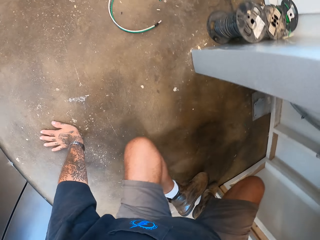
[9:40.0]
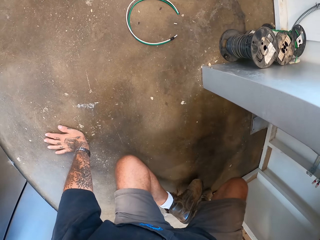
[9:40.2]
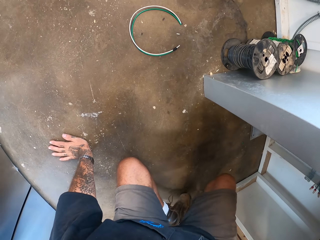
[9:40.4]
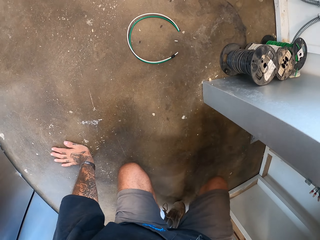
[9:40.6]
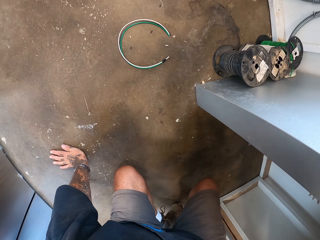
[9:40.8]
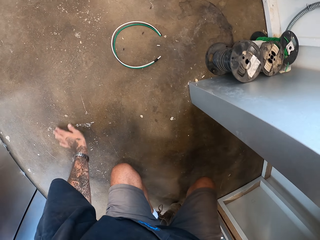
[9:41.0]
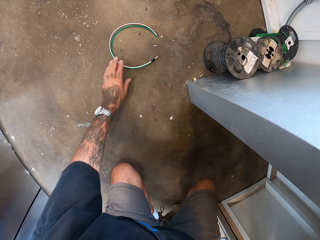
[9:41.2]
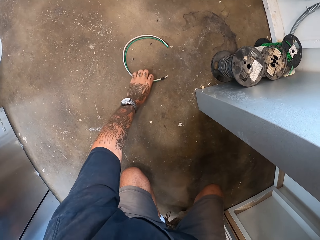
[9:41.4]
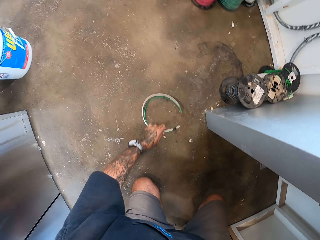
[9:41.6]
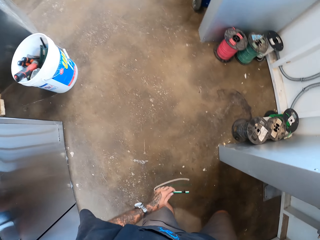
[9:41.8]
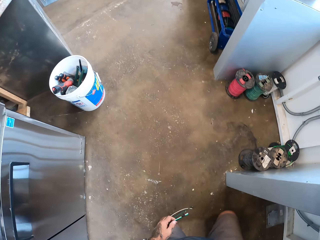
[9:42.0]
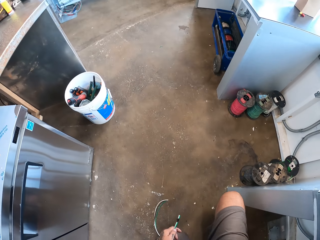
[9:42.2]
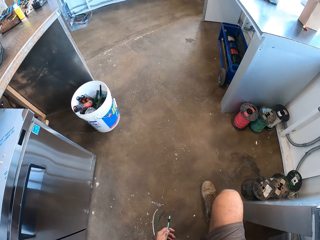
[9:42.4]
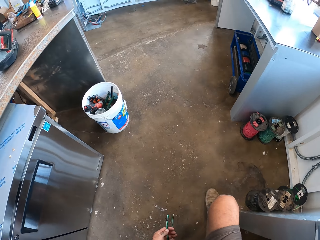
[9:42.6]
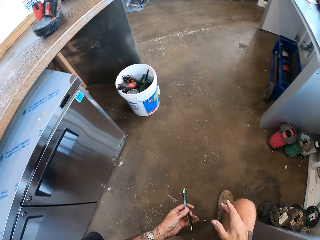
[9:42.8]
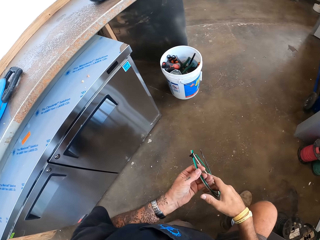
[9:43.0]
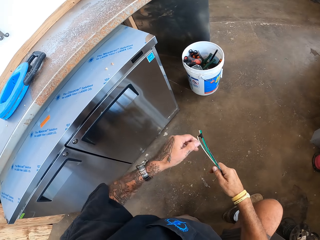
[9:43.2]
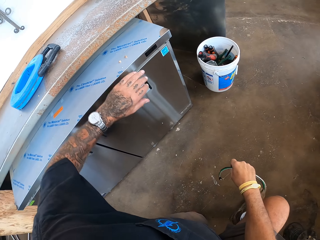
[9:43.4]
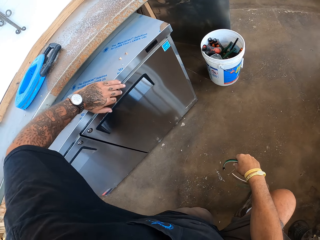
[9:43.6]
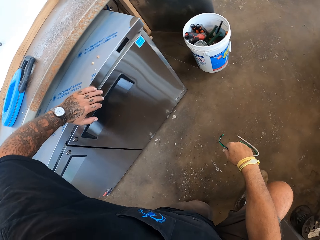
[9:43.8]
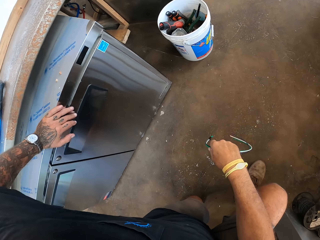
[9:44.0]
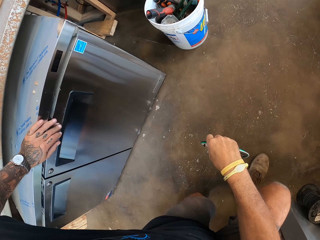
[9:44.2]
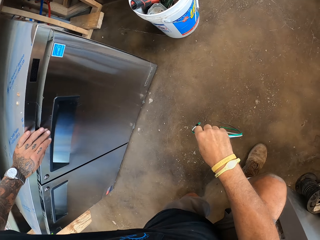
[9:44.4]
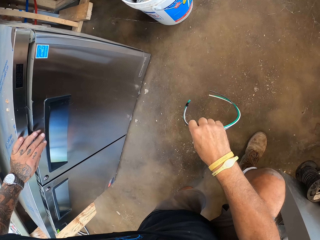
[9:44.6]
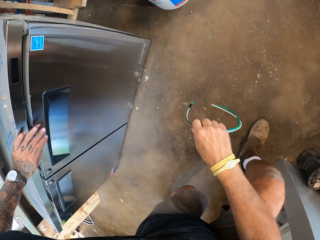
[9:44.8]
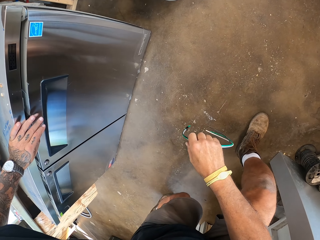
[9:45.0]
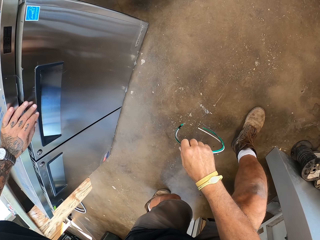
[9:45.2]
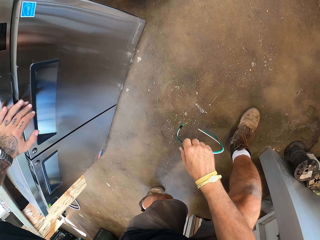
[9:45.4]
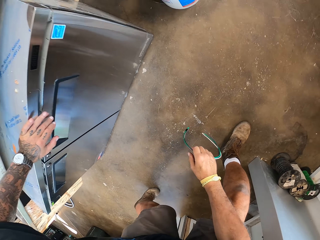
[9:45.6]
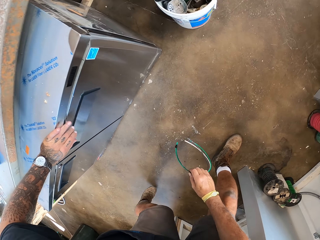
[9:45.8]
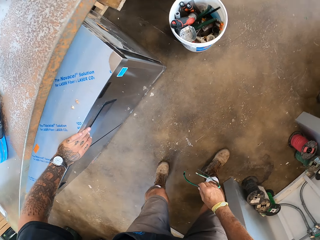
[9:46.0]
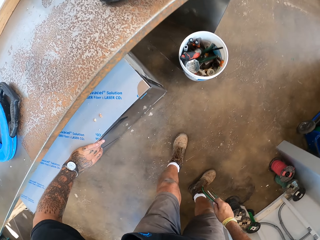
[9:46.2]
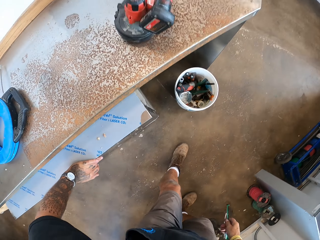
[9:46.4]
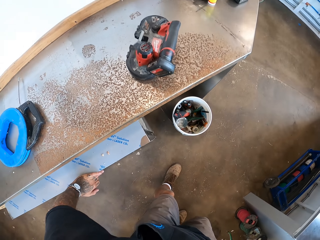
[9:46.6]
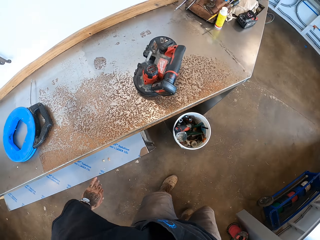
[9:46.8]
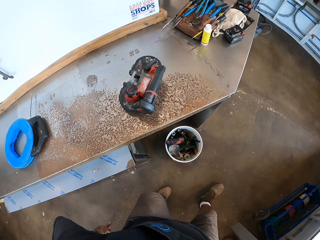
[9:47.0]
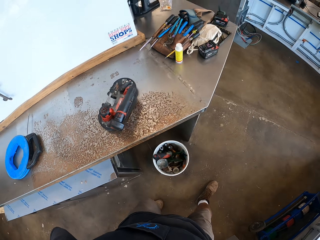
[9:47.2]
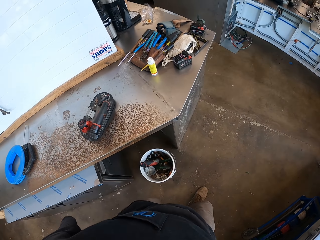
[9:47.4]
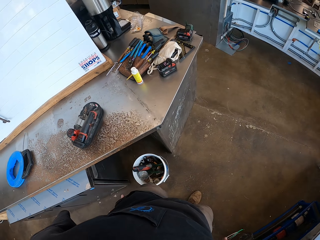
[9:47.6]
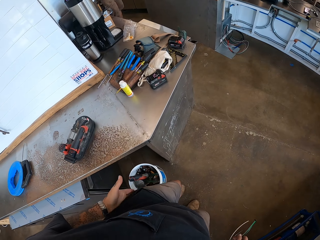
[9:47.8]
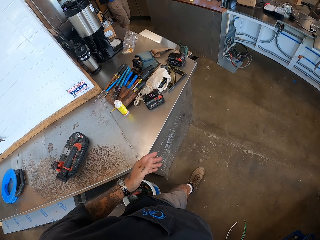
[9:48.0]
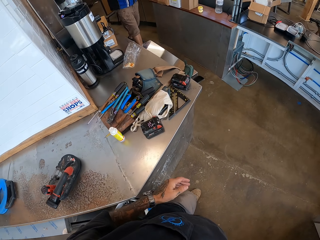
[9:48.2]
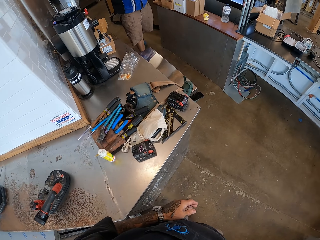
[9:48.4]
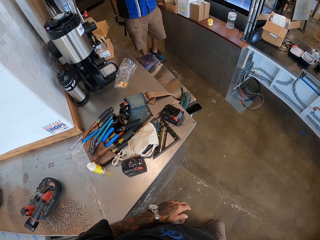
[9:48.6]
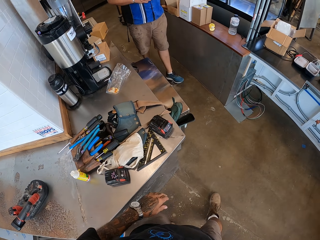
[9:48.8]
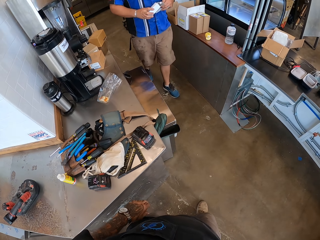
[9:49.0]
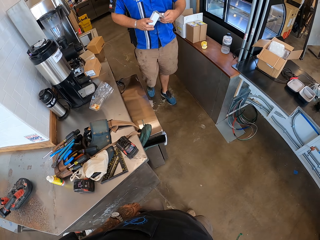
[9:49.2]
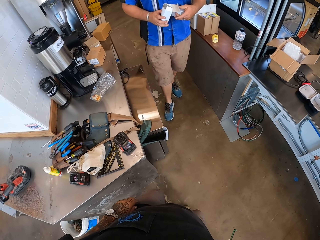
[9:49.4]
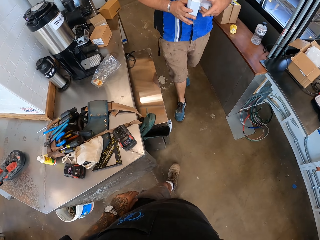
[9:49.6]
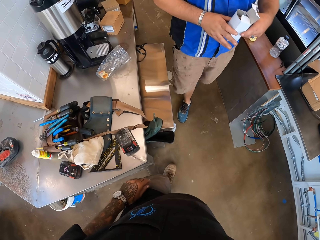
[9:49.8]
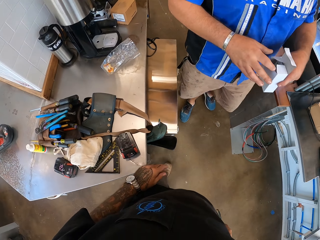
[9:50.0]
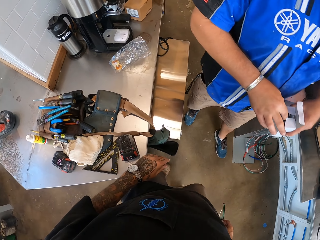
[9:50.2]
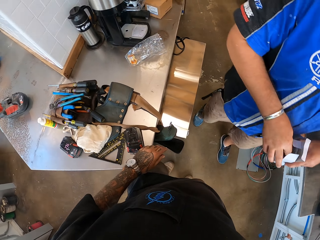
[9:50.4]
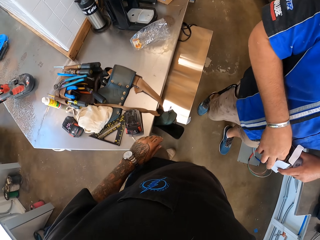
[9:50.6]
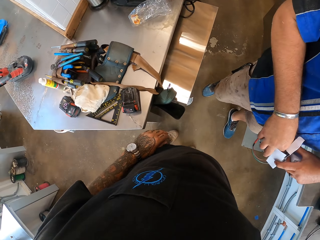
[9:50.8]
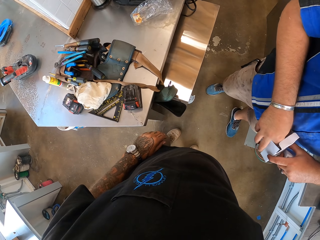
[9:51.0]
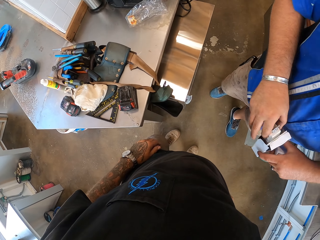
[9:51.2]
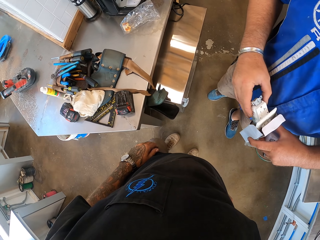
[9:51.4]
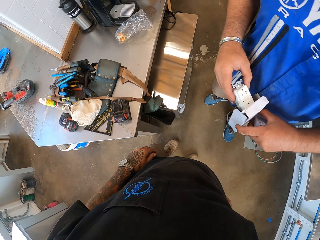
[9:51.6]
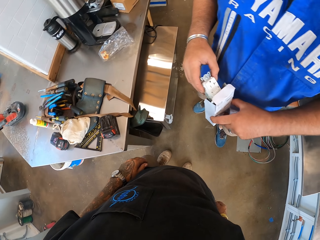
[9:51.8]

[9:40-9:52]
The camera wearer stands. They picked up the wire. They hold the dishwasher. They walk.

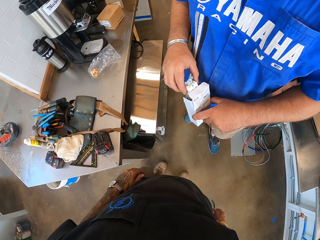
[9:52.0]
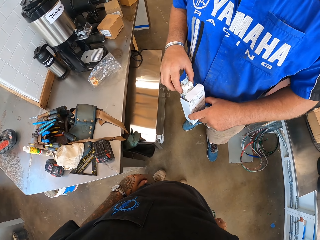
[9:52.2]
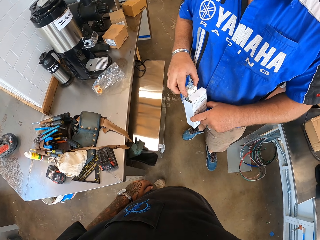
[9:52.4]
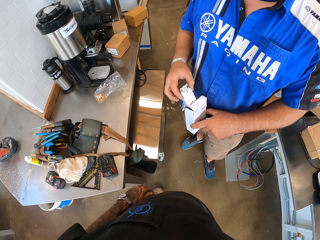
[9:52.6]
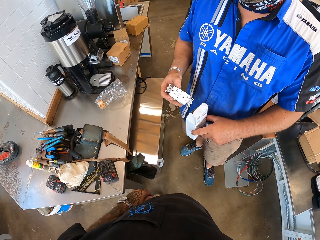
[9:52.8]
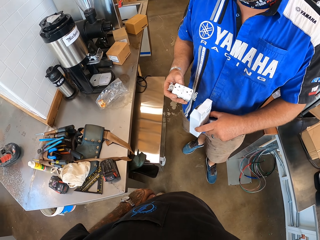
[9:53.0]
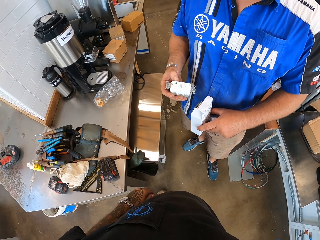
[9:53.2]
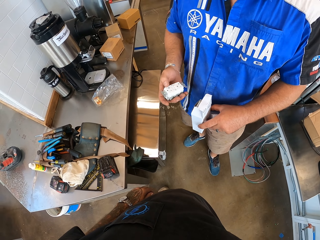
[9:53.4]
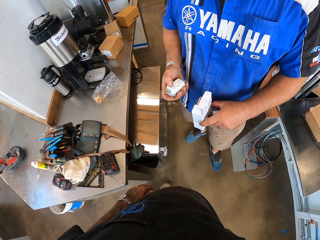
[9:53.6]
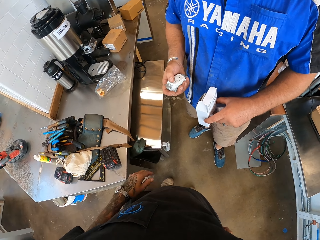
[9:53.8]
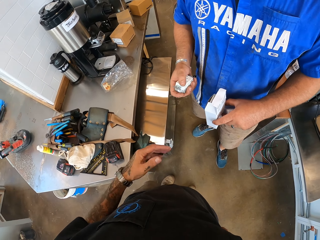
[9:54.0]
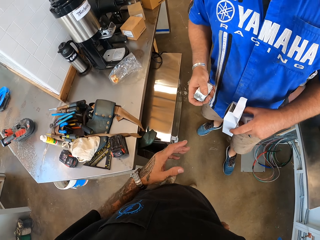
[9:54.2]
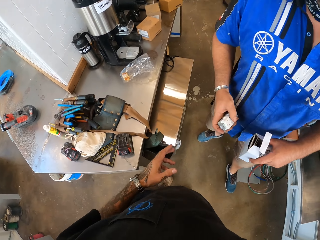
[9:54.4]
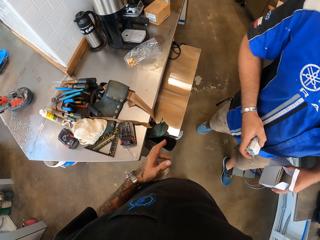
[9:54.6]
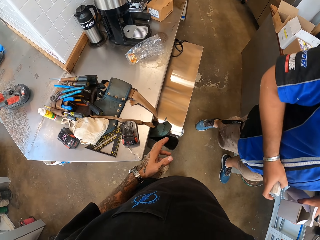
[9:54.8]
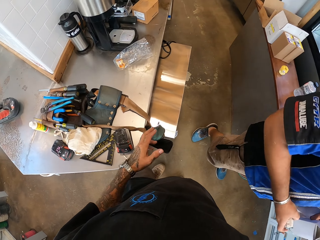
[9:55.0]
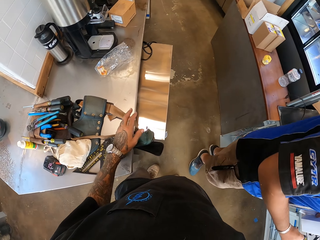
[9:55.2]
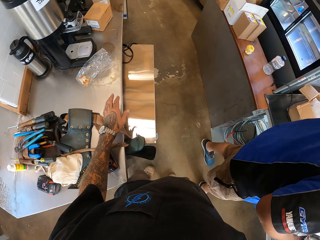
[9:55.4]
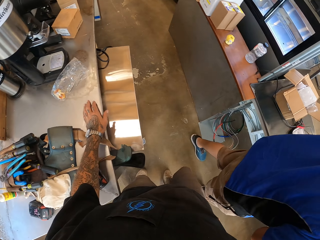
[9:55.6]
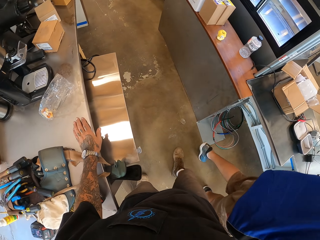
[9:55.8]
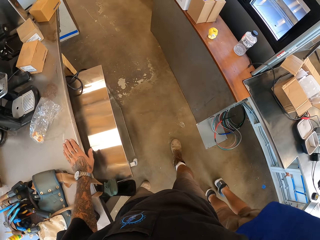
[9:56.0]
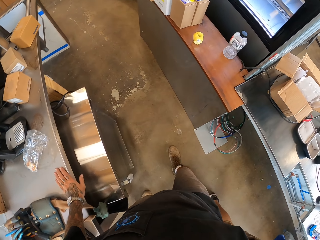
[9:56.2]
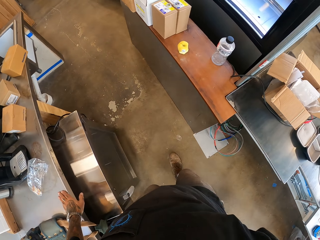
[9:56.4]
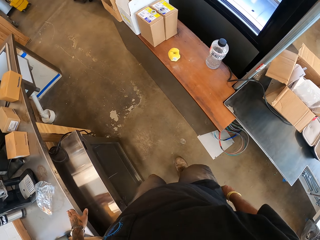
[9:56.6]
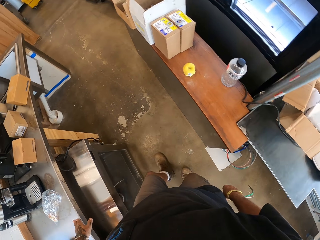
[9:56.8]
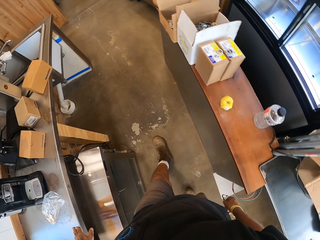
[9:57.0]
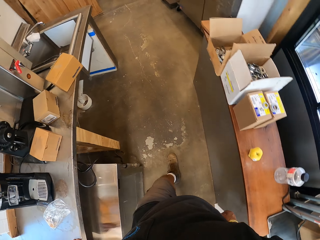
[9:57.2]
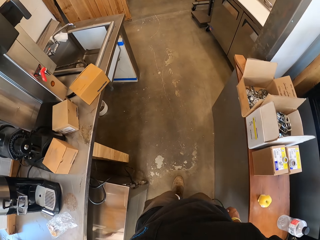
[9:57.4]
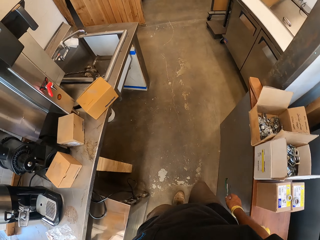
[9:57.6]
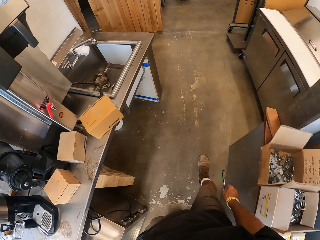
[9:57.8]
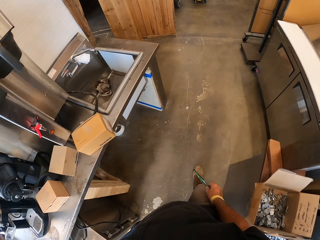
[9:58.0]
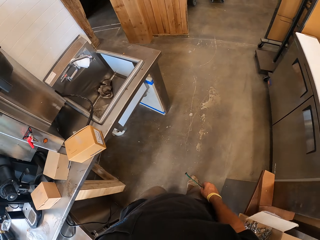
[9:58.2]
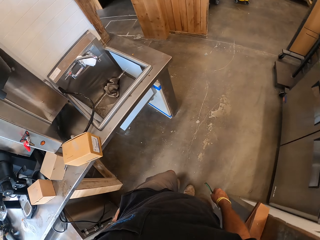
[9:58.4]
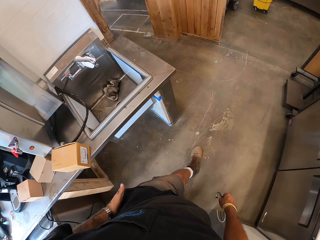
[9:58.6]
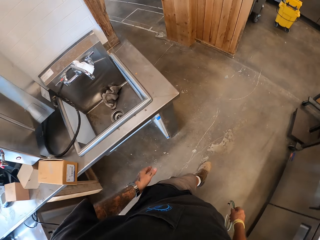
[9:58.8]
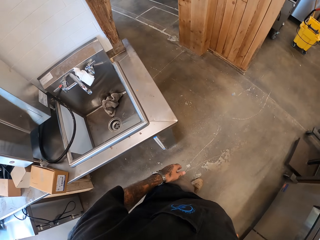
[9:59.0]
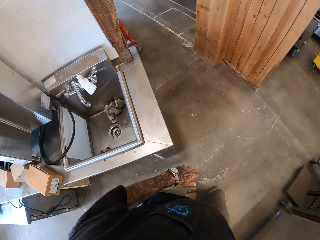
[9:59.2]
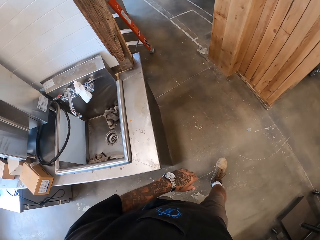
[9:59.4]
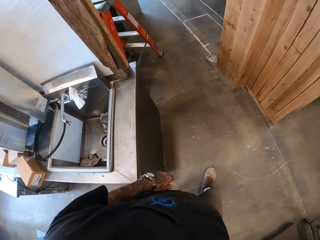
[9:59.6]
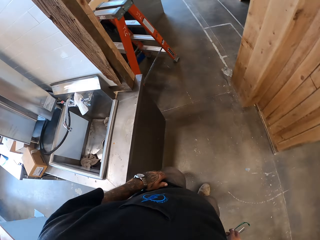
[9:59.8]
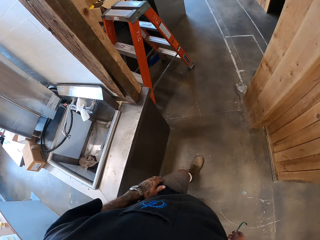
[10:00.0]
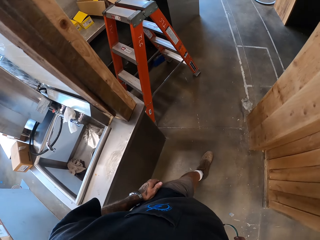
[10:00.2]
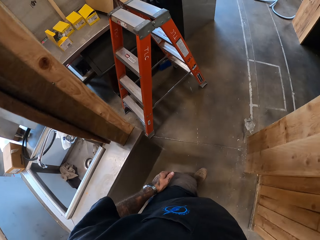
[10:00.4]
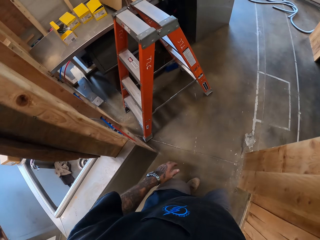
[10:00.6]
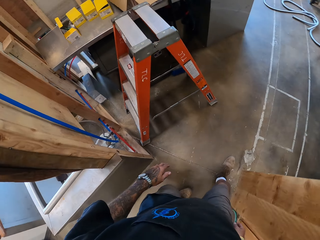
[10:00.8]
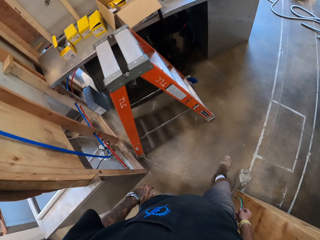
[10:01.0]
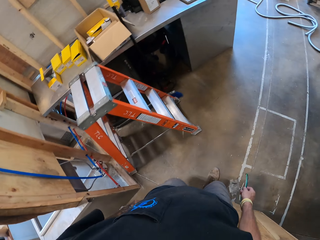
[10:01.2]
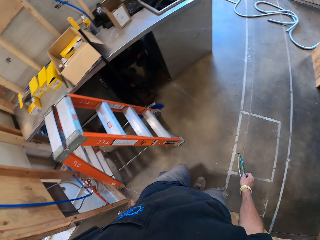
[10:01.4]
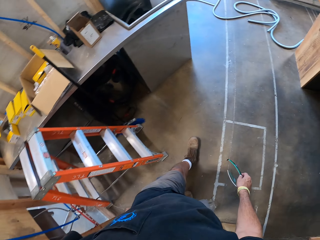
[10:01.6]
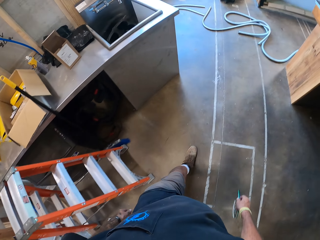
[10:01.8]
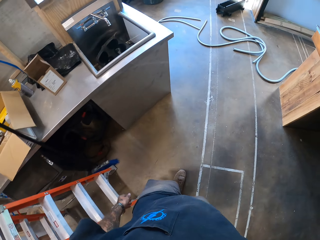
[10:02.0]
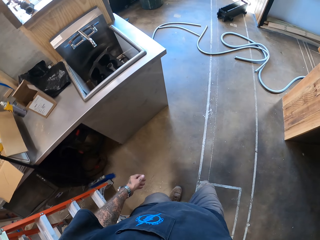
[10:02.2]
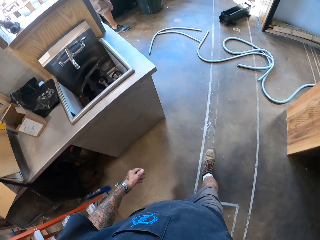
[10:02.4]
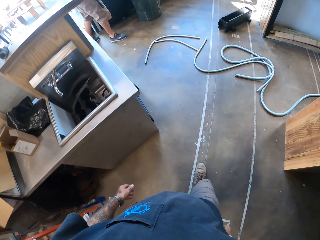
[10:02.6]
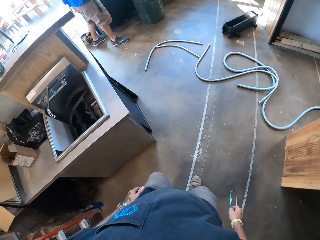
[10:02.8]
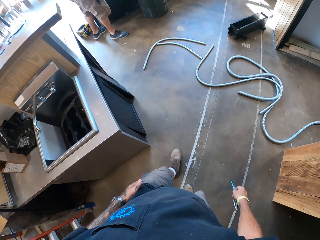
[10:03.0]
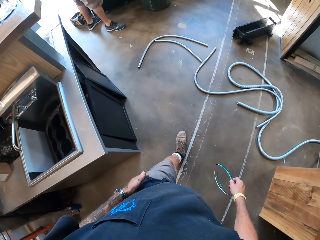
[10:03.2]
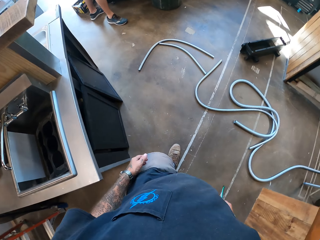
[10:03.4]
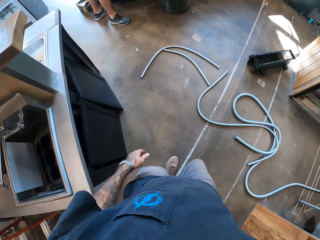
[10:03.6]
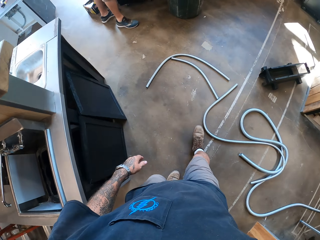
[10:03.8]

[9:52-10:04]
The camera wearer talks to a man. They touch the counter top. They walk.
